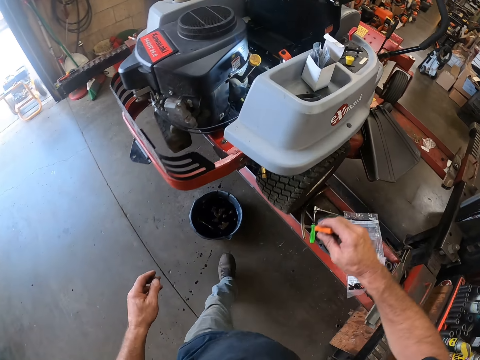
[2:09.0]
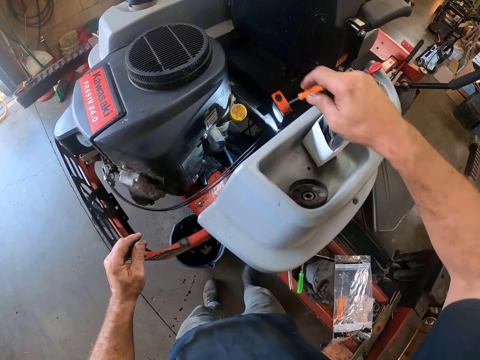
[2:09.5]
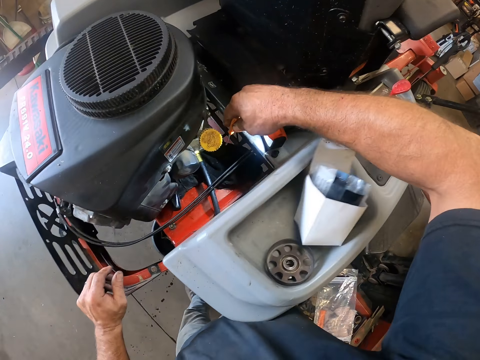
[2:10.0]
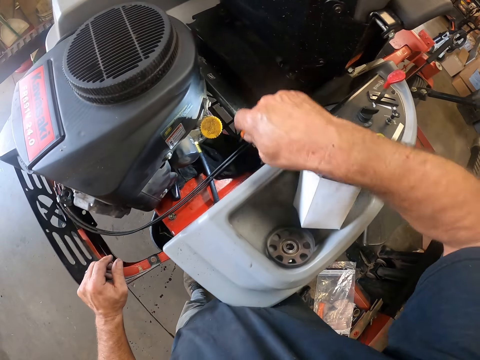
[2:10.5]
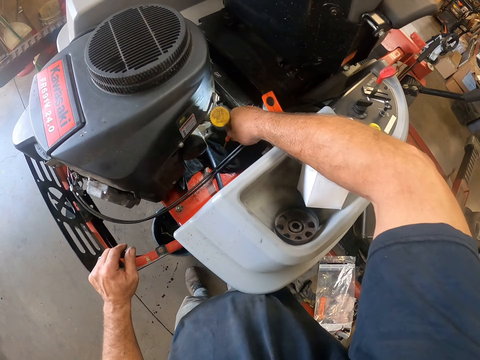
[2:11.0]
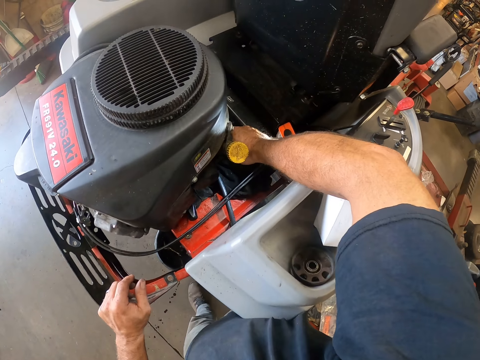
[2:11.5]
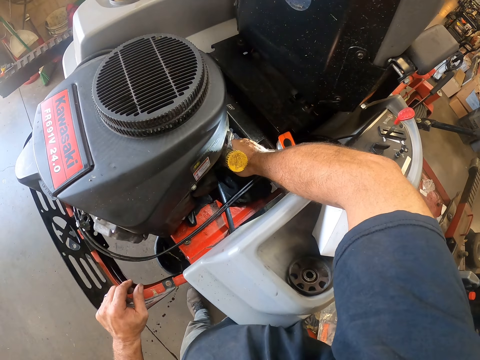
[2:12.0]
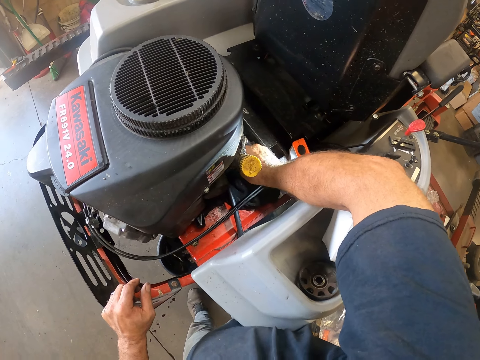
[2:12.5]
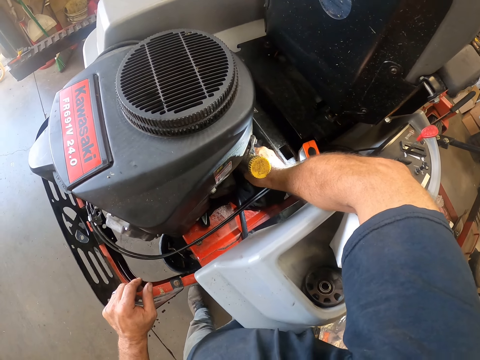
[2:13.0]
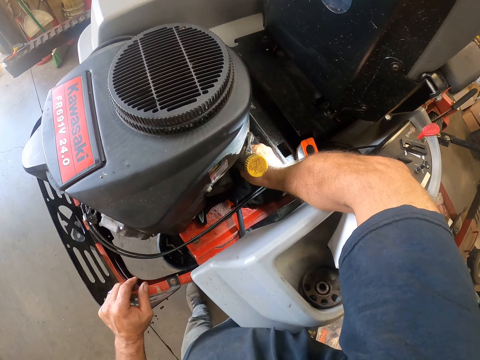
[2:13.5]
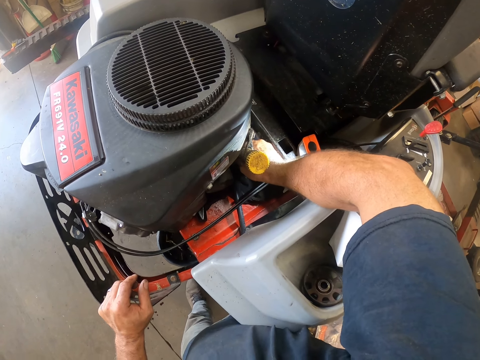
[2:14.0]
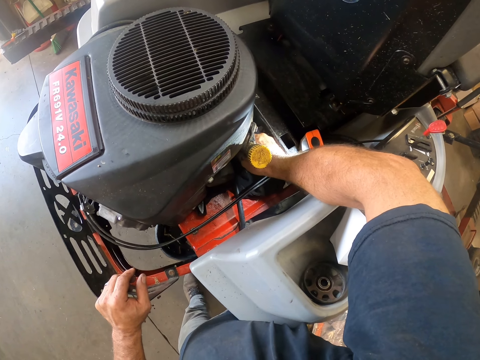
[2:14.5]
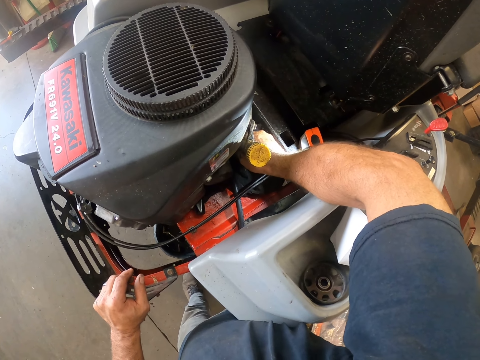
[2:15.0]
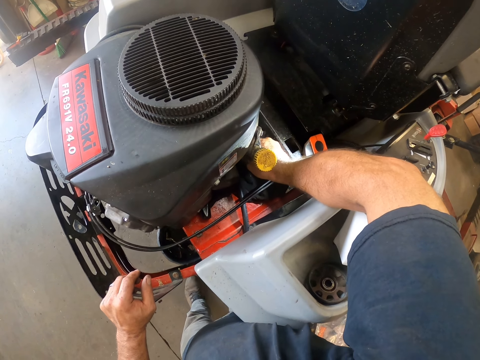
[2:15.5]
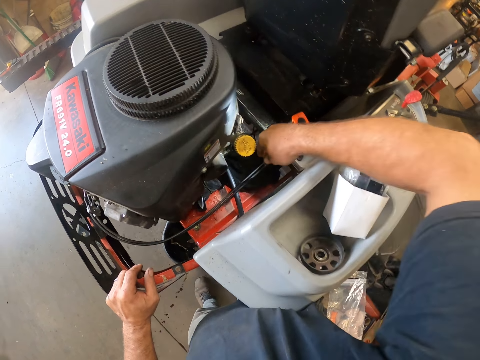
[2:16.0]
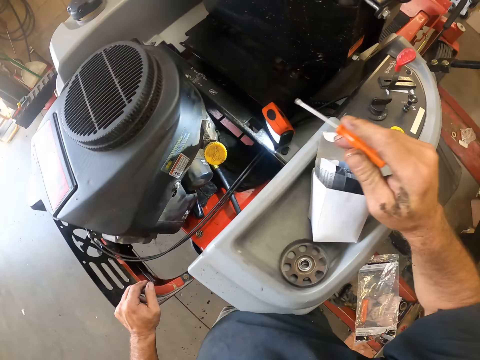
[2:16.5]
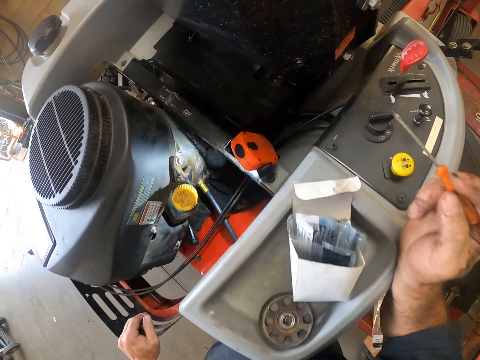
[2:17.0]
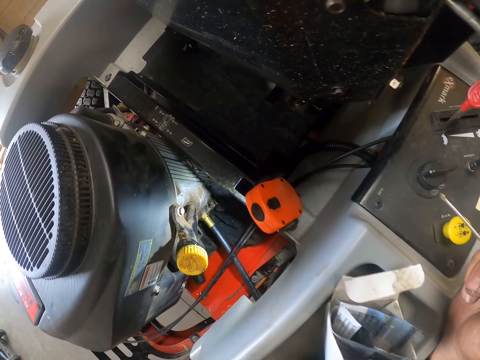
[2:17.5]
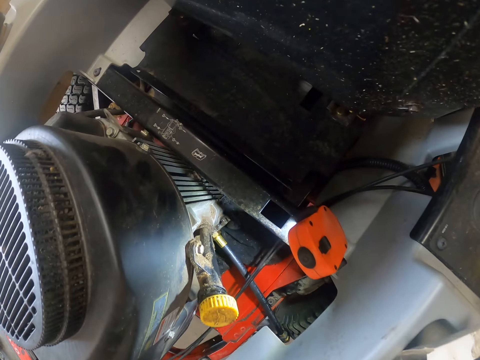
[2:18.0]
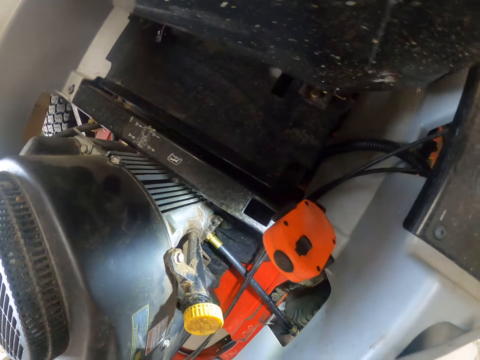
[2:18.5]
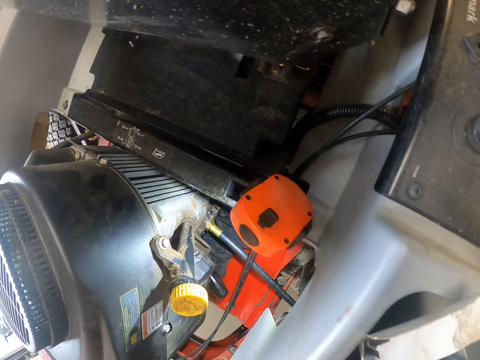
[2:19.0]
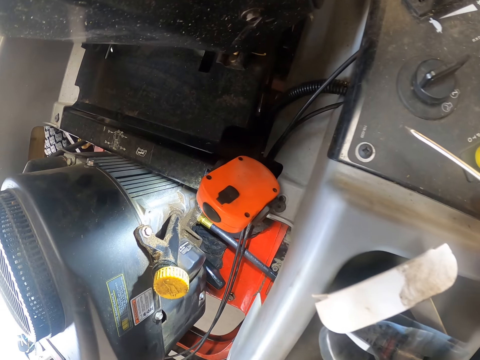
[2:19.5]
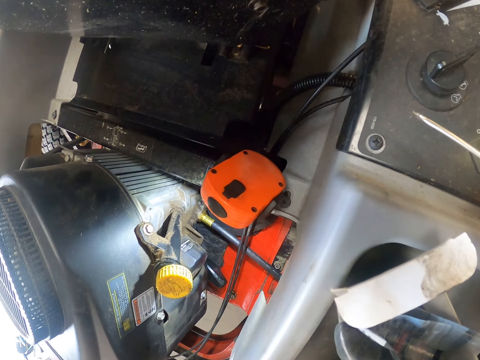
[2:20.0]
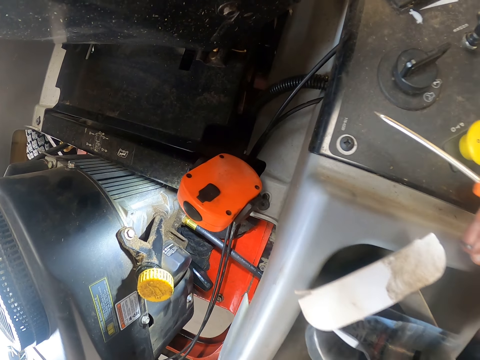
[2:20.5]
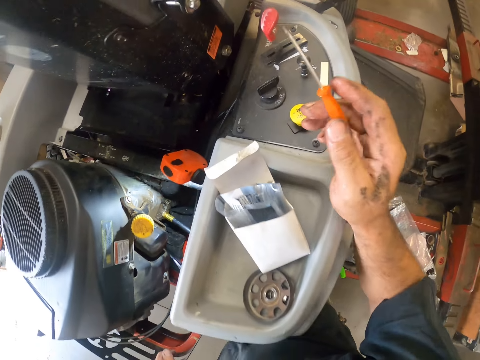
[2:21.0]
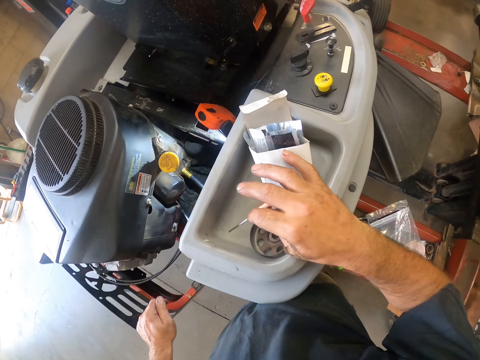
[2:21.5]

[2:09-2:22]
The camera wearer walks in the workshop. They tighten a screw on the lawn mower with the other screwdriver. They look at the engine.

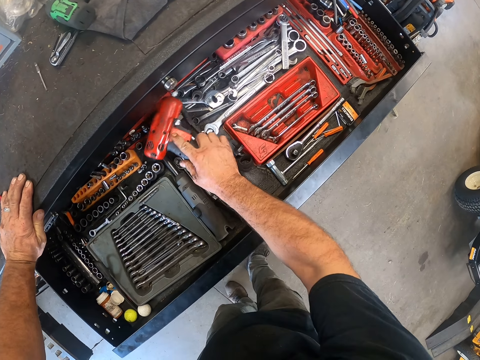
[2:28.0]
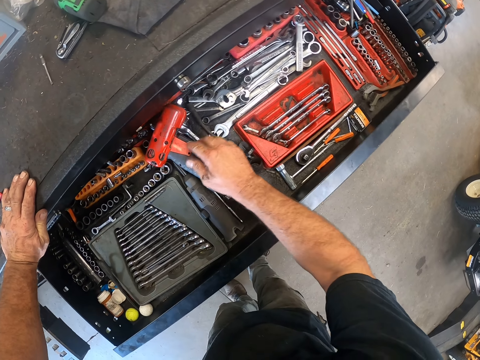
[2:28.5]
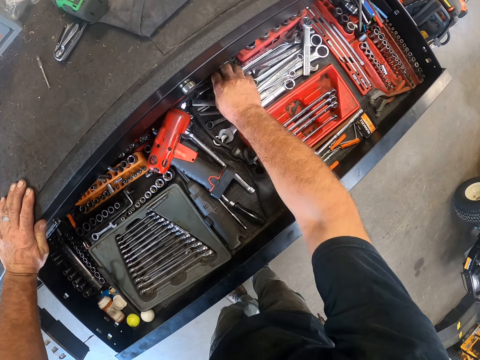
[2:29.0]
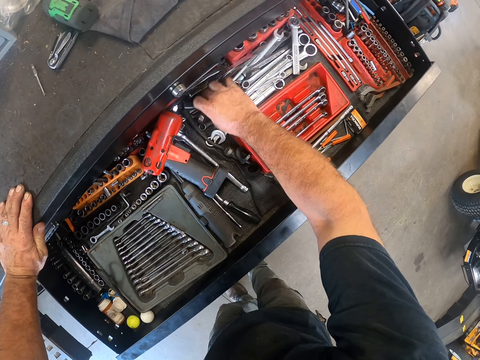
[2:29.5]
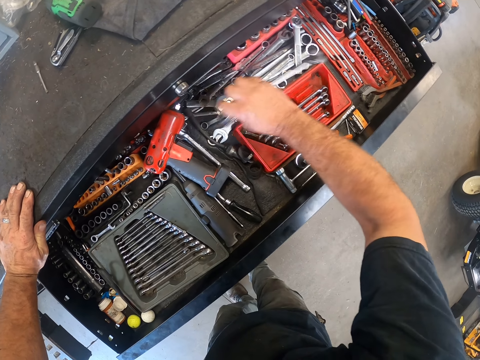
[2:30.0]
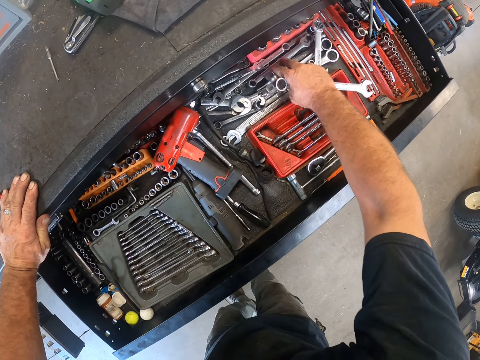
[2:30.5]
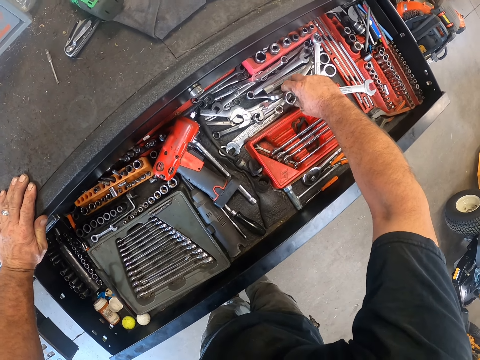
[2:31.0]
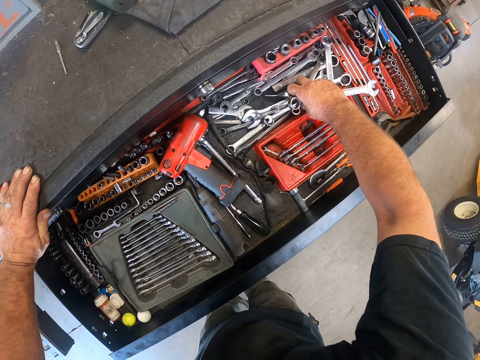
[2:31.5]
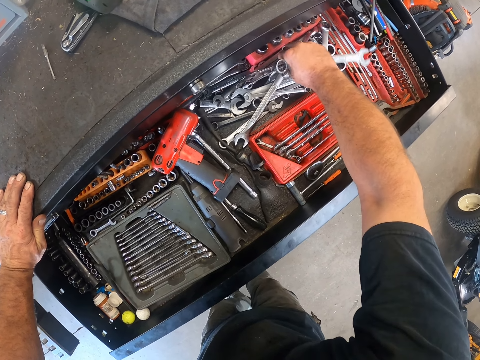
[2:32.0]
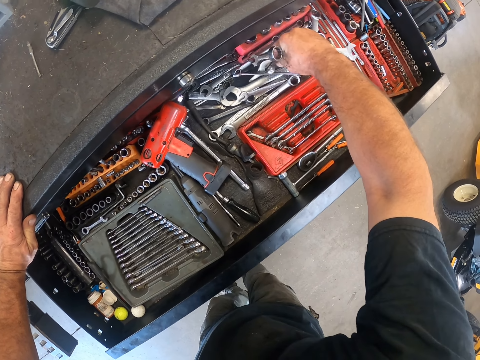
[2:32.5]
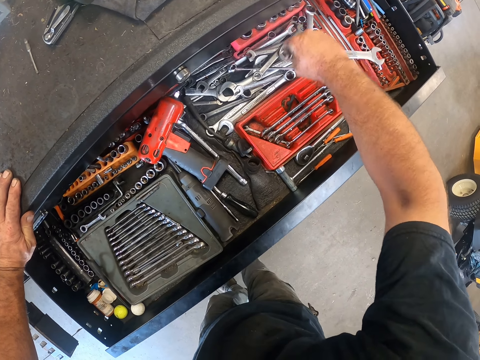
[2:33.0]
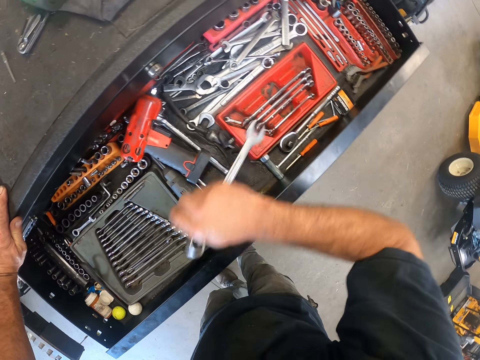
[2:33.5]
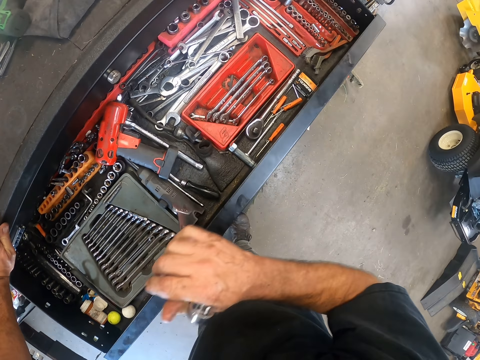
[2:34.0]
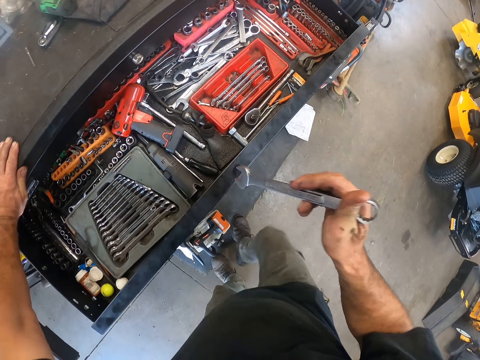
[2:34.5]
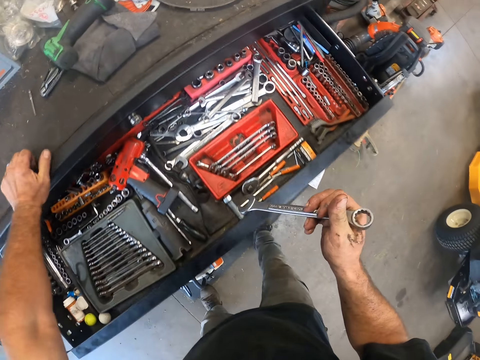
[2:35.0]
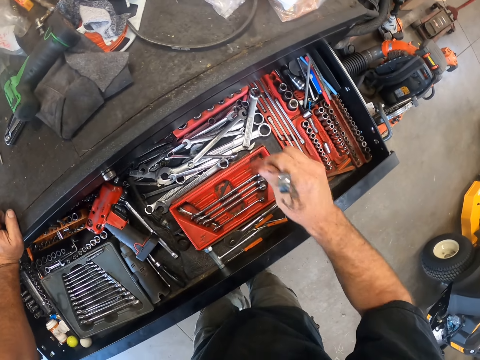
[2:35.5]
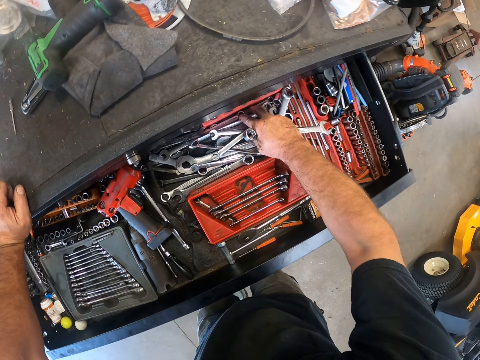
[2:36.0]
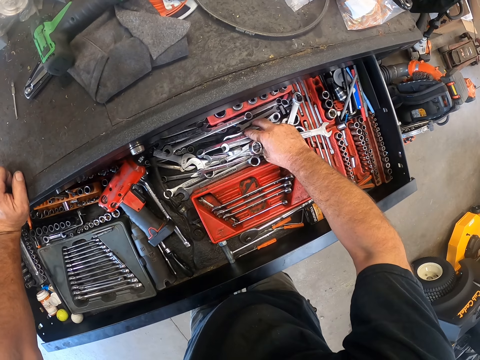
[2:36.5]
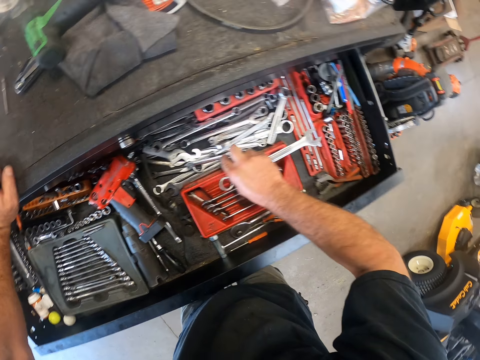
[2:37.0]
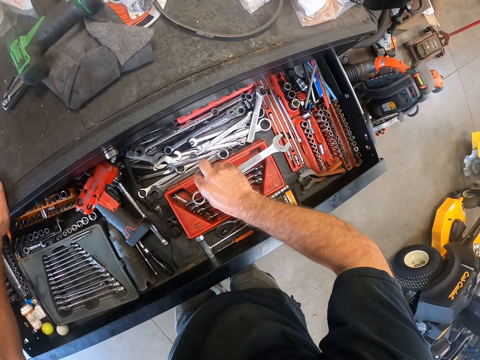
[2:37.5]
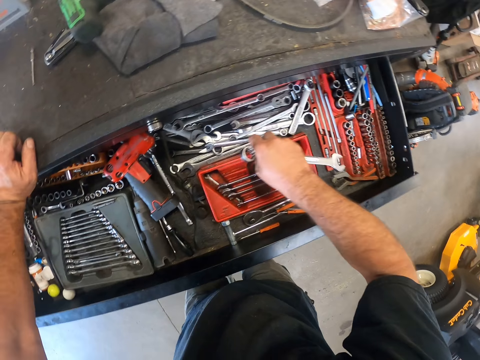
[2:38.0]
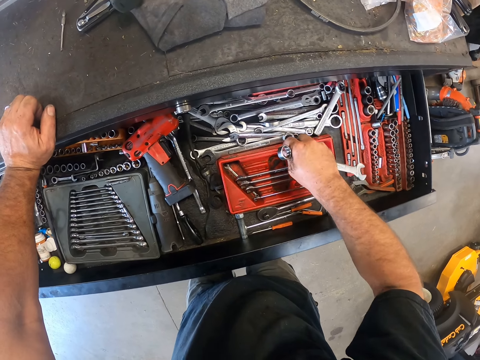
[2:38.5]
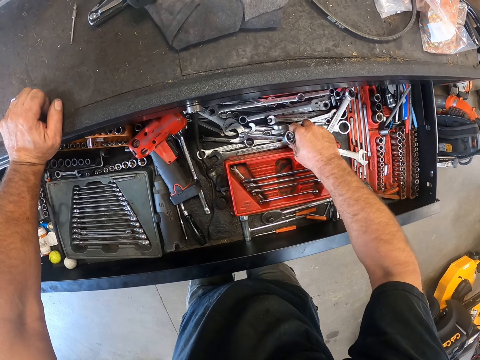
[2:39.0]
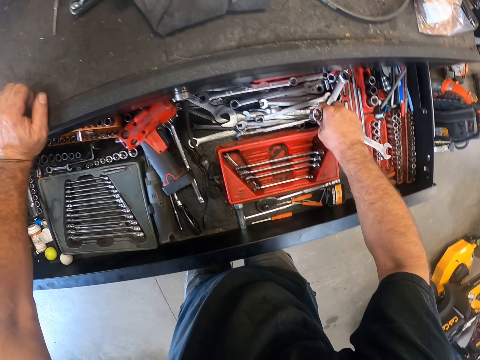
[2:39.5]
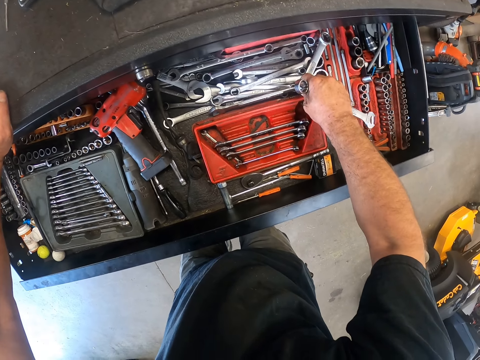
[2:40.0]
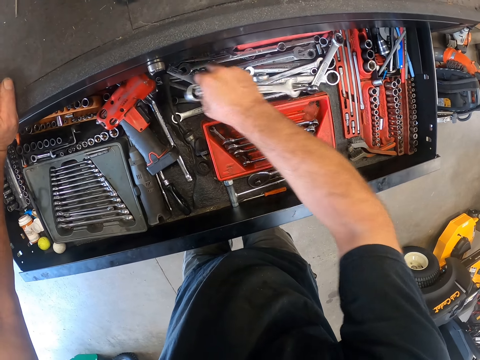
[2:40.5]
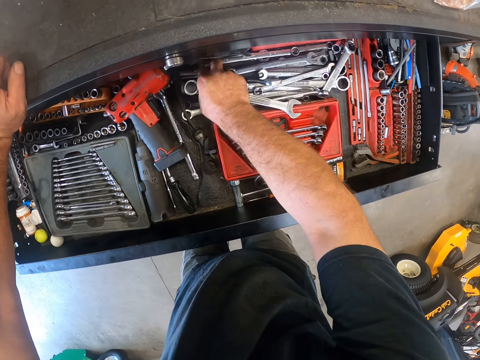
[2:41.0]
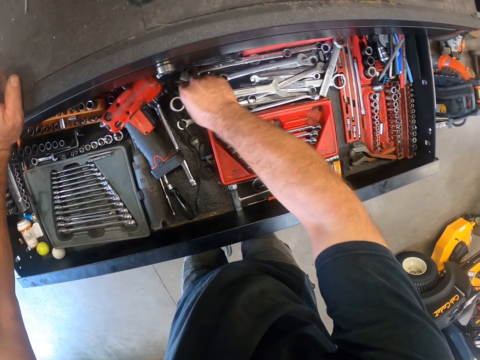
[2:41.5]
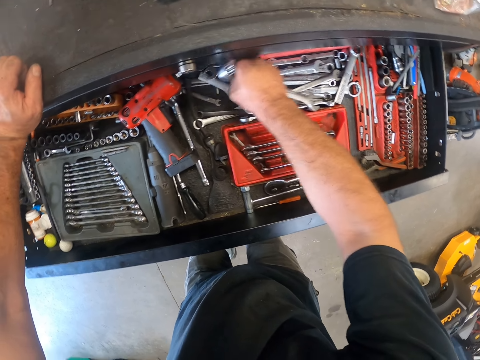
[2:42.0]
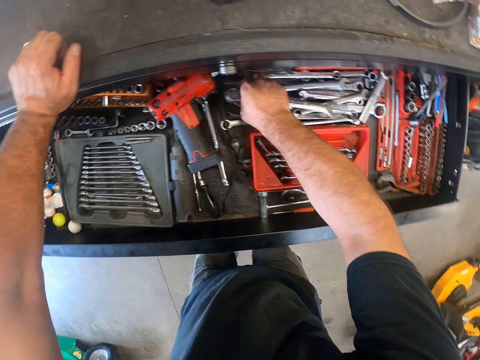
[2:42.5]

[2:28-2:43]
The camera wearer picks up a spanner from the drawer with his right hand. He searches the drawer with his right hand. He touches the spanners and picks up another spanner from the drawer with his right hand.
